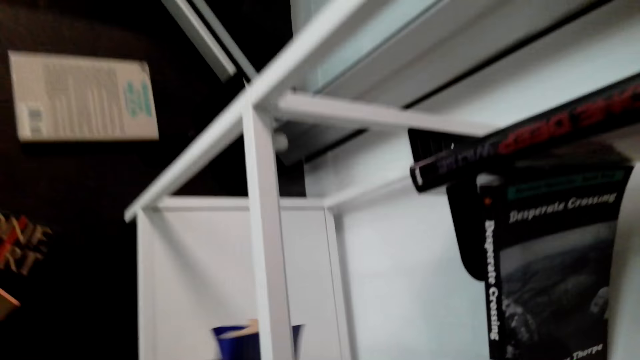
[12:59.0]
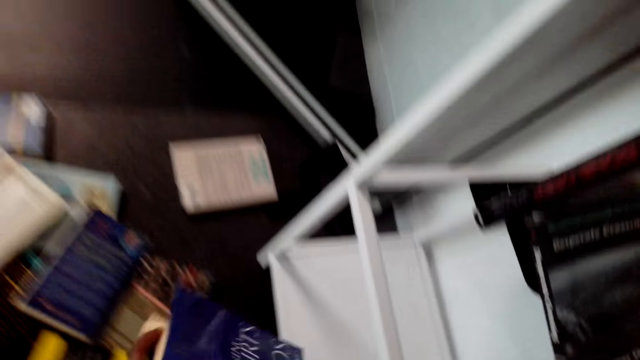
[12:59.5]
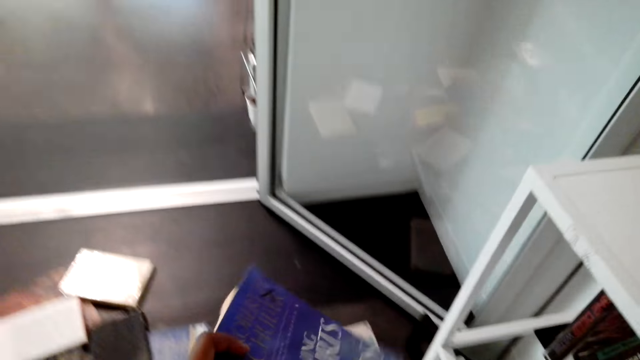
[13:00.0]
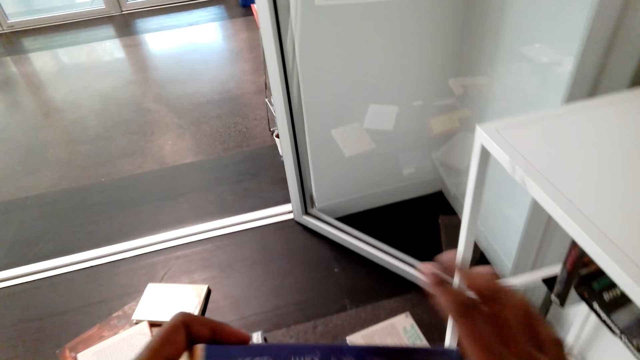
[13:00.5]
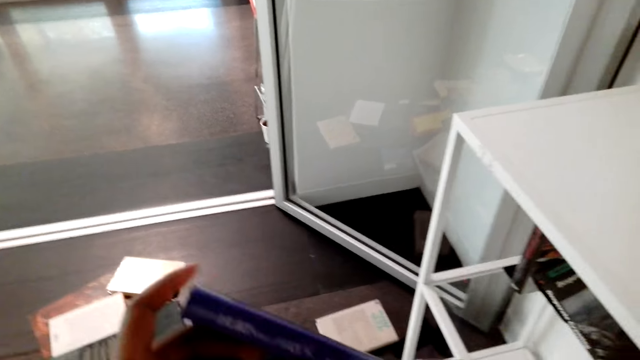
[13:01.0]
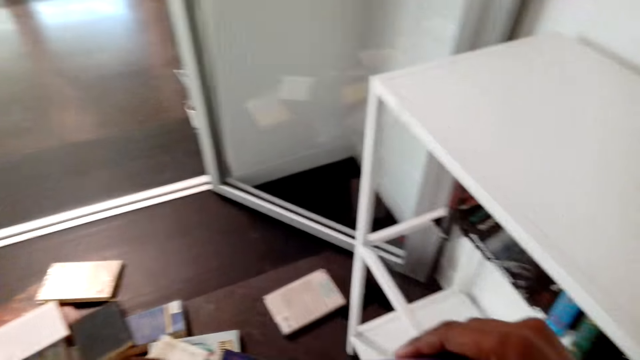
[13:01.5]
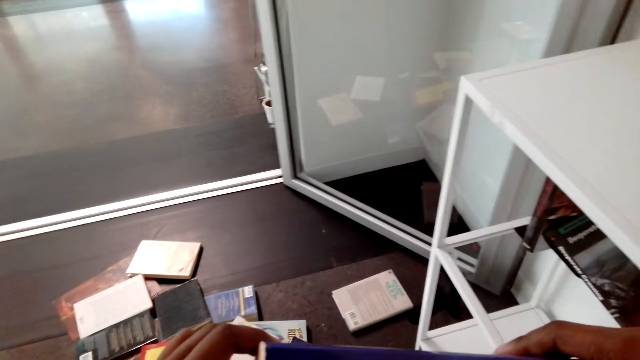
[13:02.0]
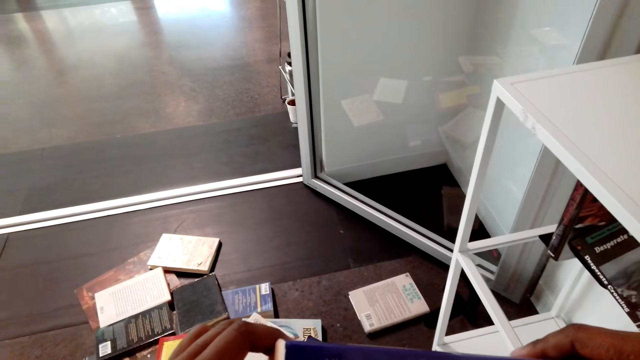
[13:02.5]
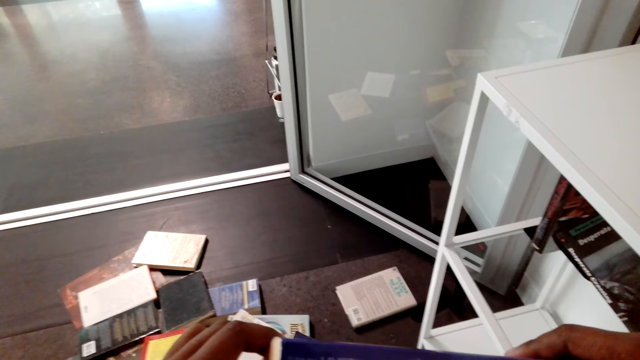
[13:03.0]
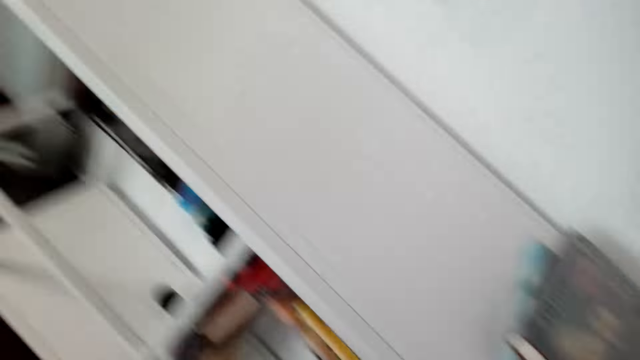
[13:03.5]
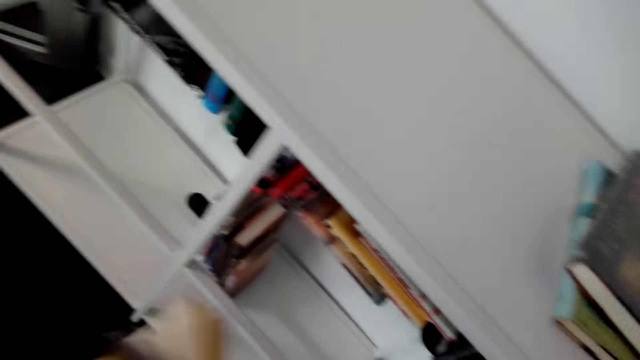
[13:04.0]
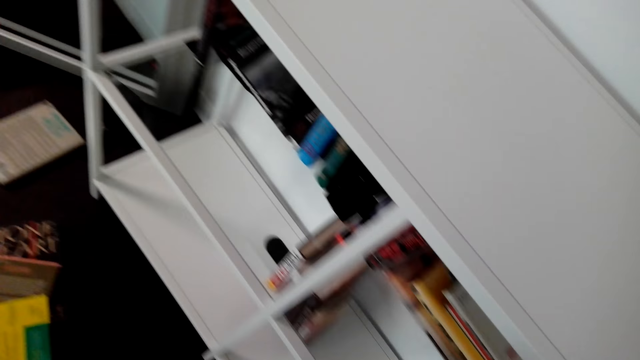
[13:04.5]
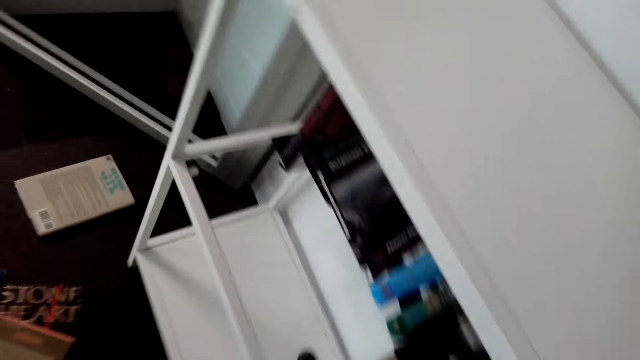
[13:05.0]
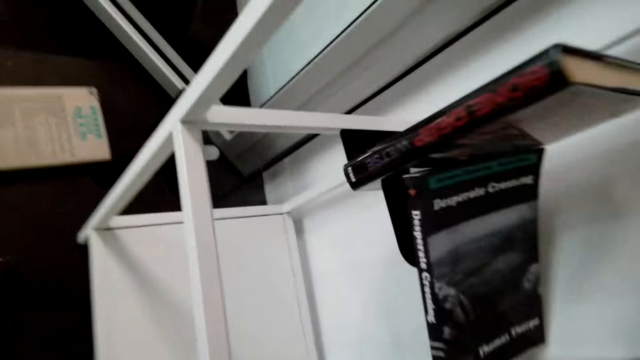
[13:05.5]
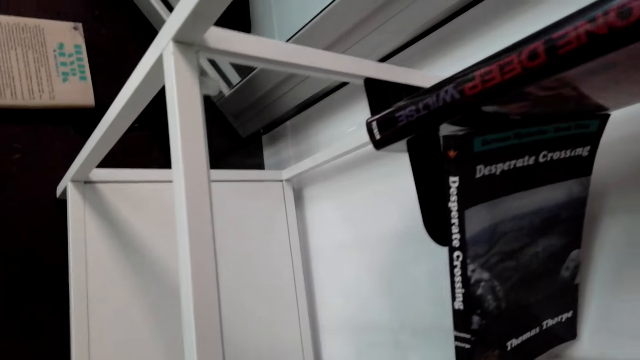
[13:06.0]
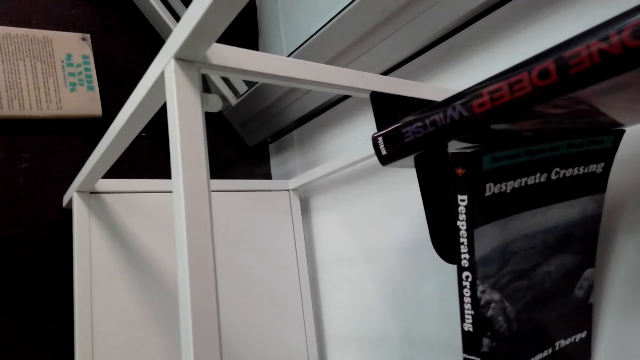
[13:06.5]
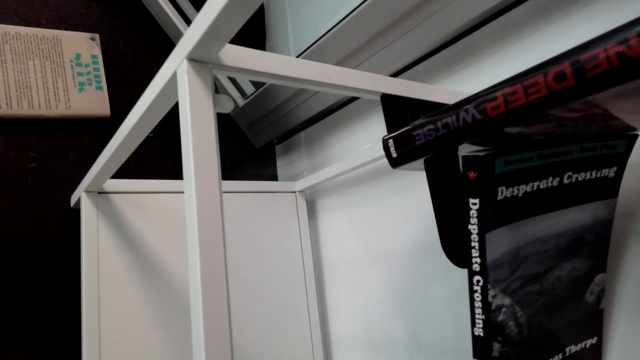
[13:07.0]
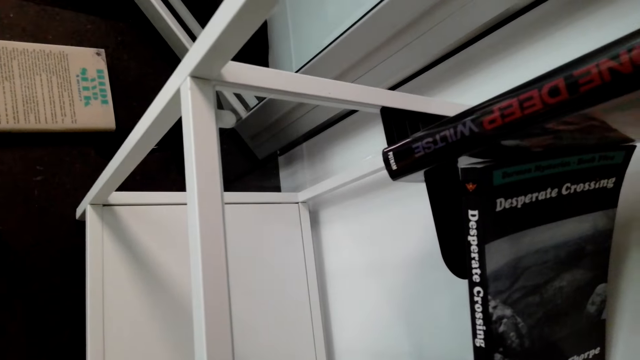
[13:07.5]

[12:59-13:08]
The camera wearer turns around. They look at the book. They hold the book. They turn around. They bend down. They put the book in the shelf.

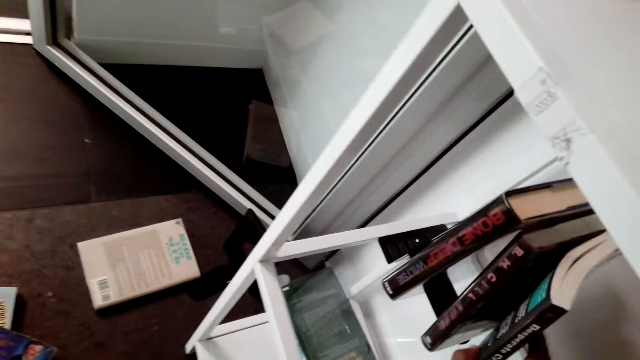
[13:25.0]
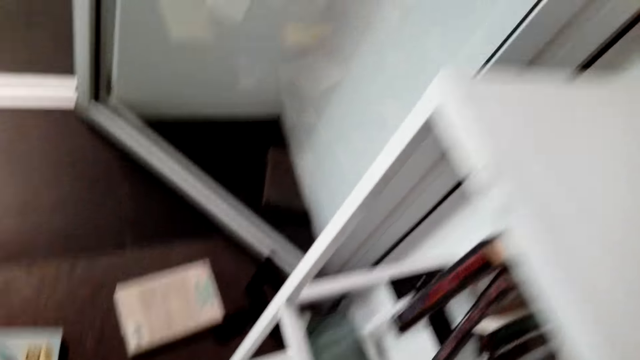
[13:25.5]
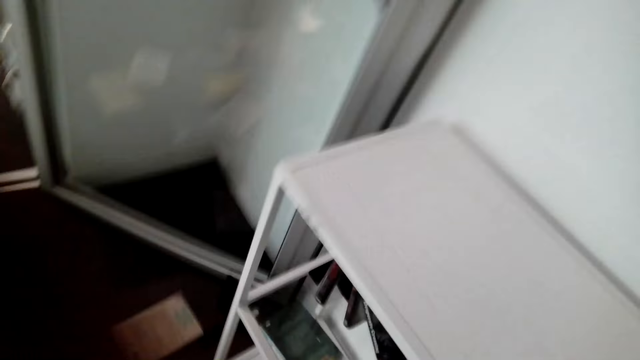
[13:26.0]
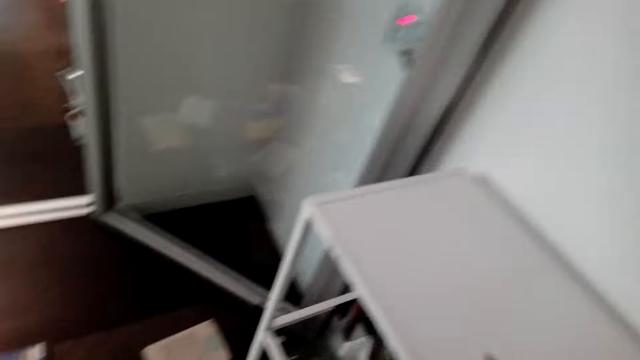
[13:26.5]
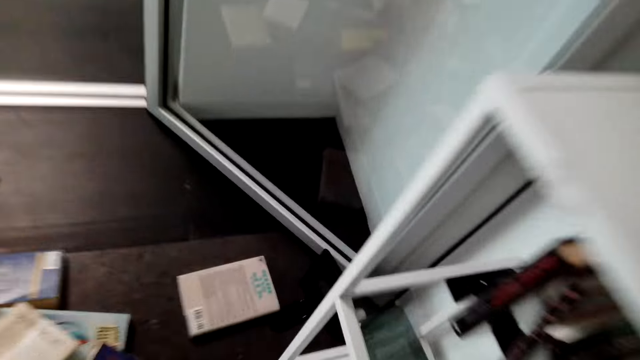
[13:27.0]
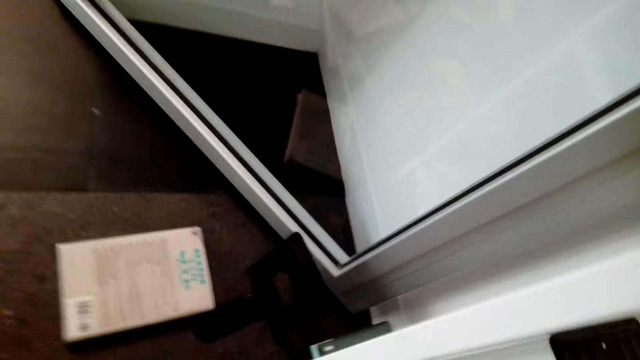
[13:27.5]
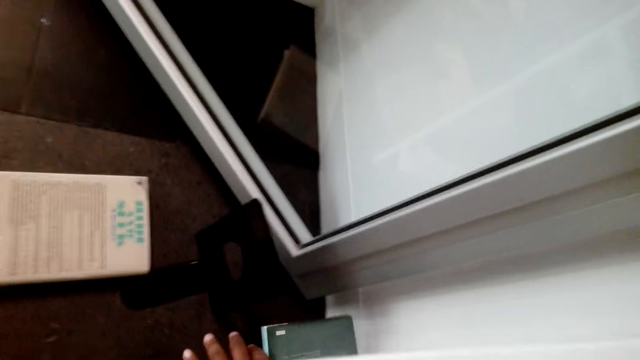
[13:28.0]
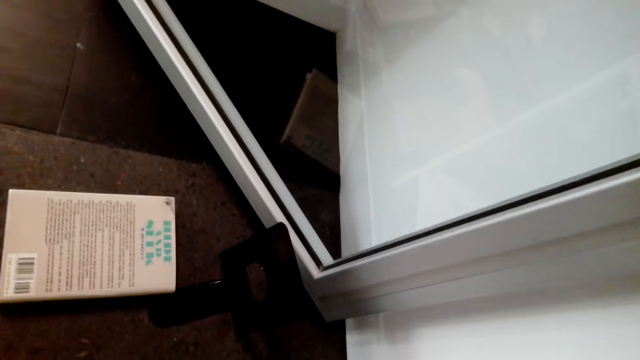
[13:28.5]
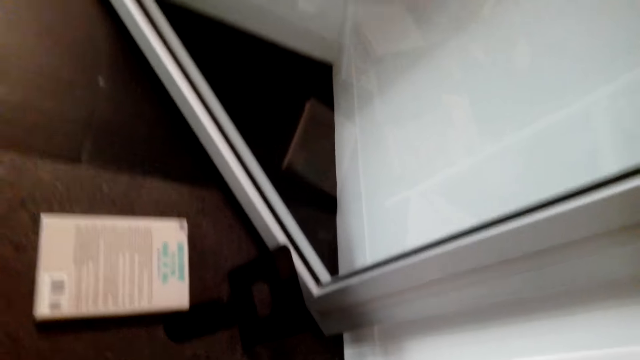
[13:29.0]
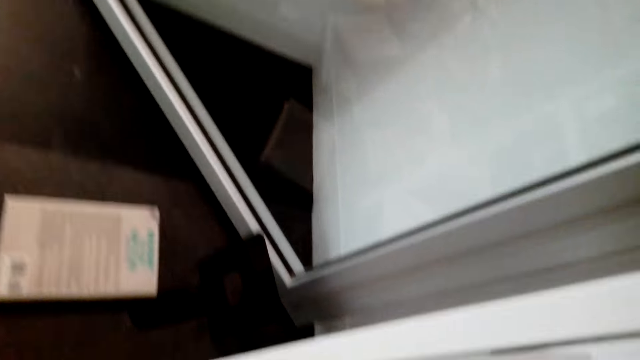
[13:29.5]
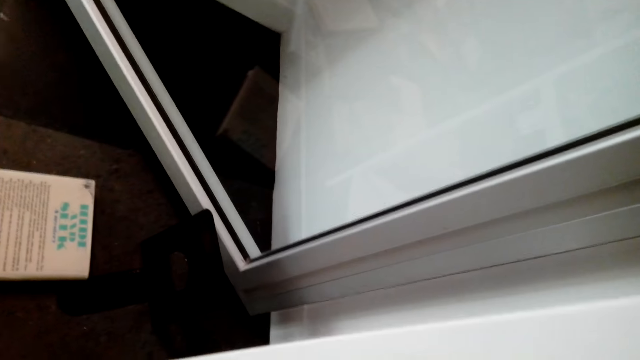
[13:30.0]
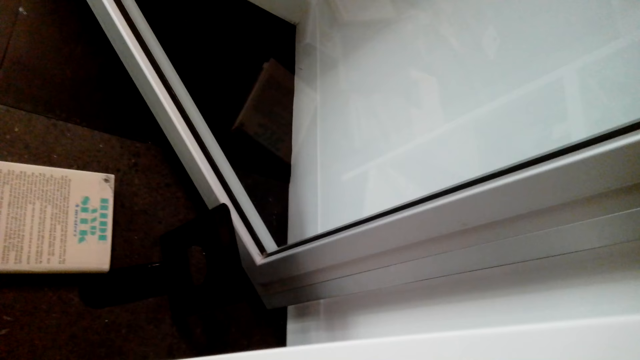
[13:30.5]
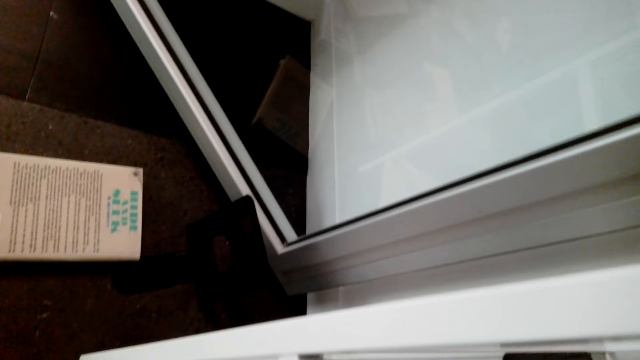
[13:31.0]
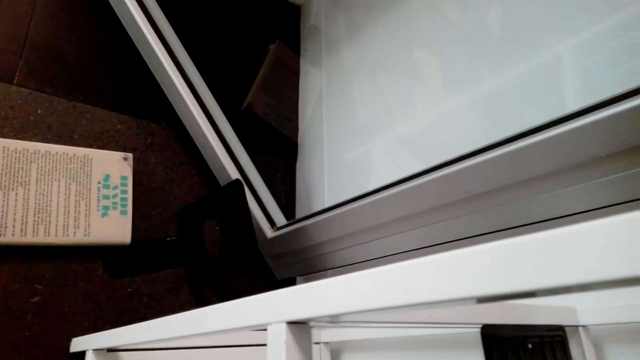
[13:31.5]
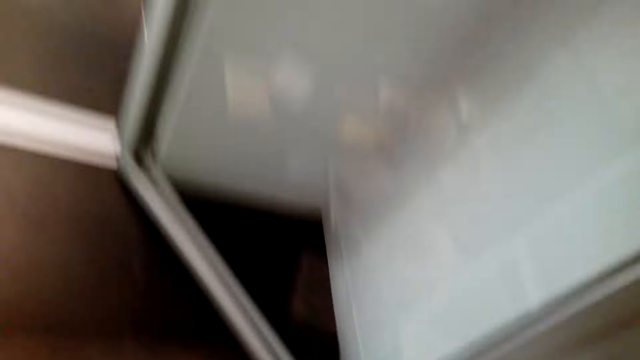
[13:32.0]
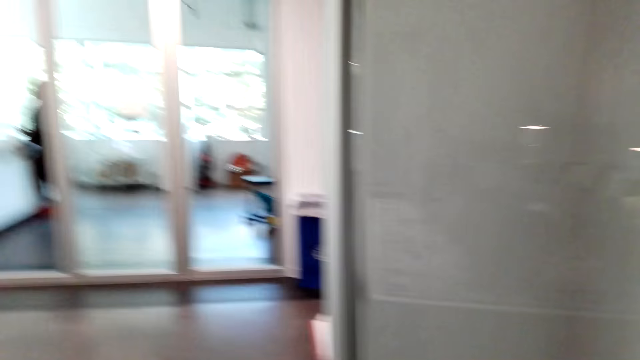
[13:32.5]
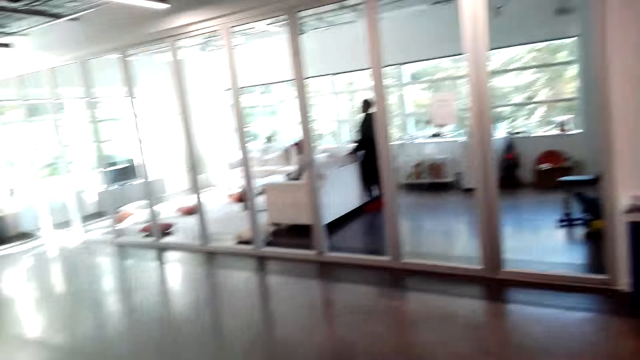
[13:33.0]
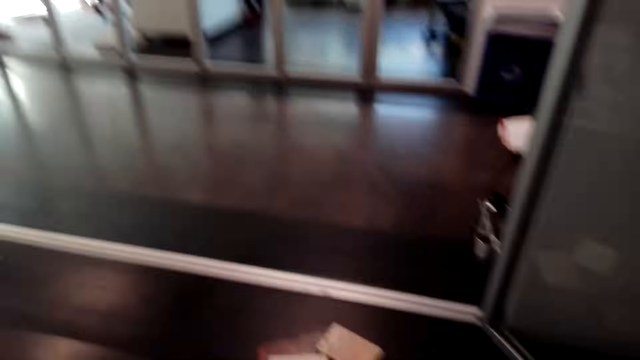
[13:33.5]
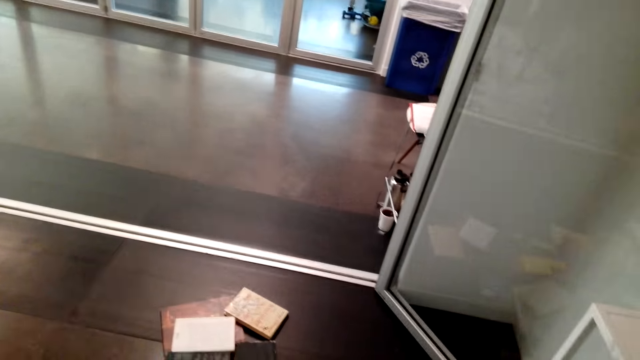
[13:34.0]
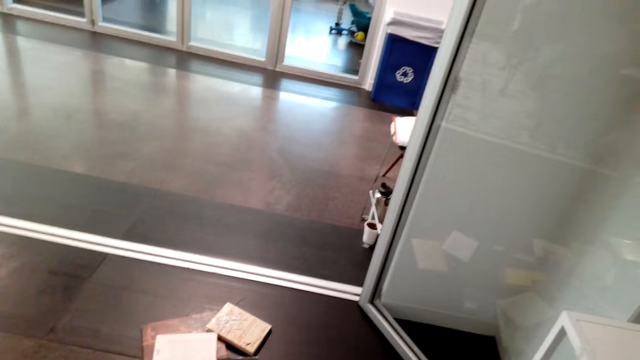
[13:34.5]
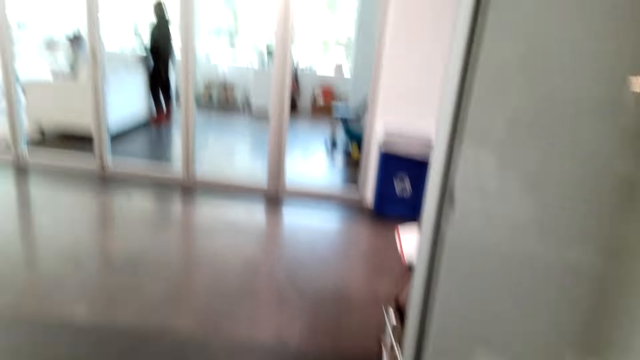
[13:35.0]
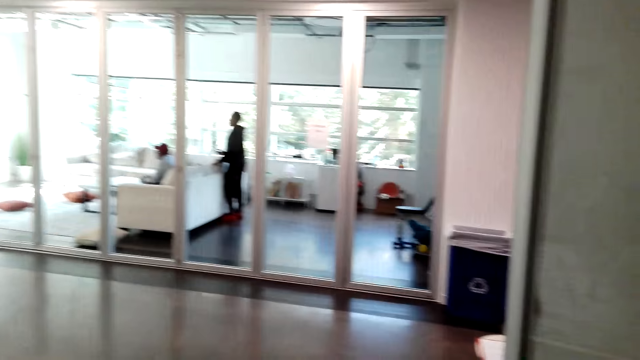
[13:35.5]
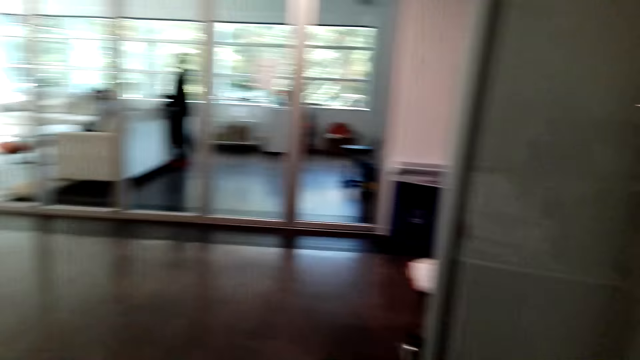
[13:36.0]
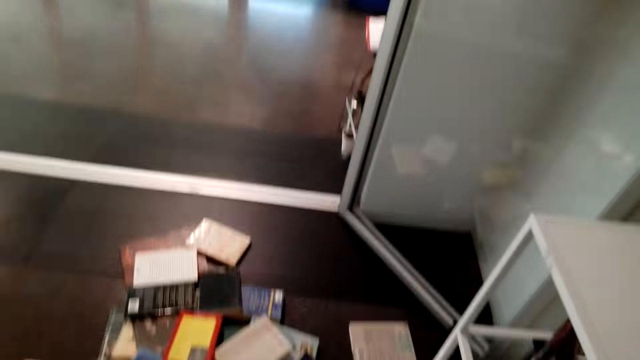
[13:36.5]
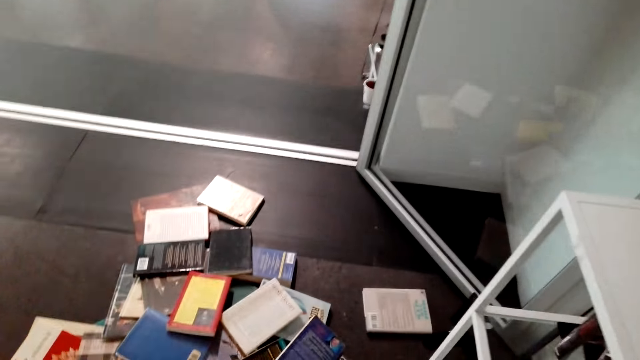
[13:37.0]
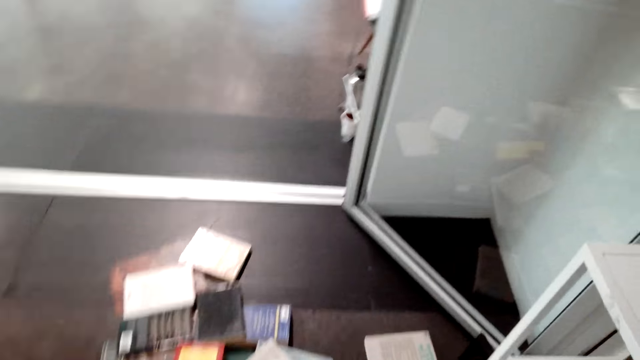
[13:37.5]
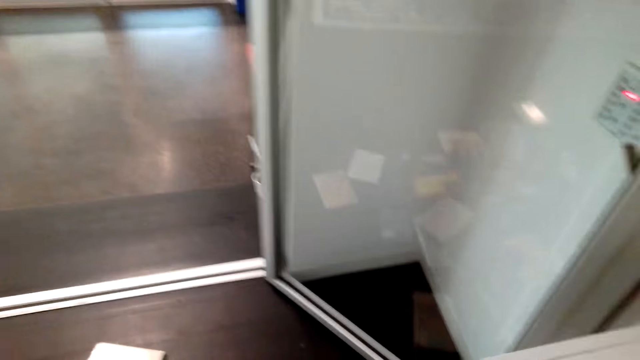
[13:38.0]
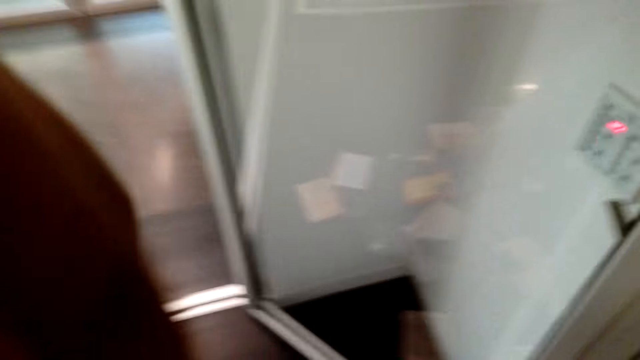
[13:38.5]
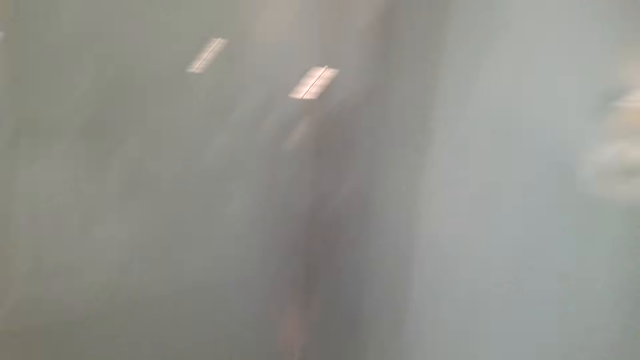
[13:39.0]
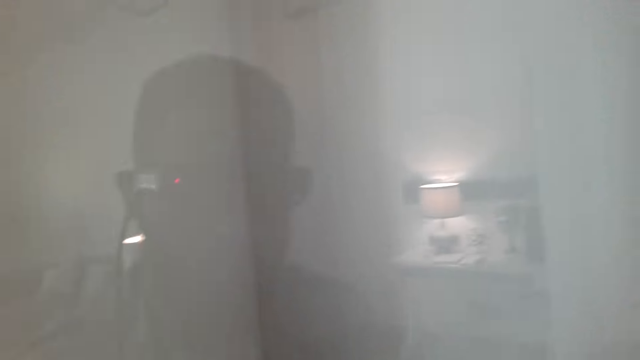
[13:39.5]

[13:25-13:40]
The camera wearer turns around. They bend down. They look around. They turn around. They walk.
